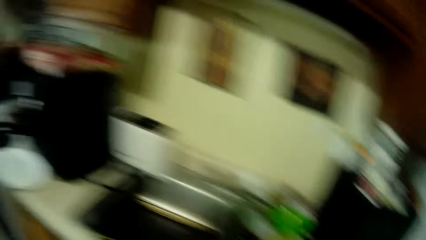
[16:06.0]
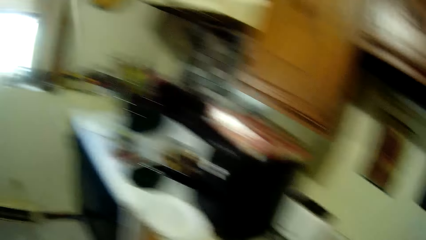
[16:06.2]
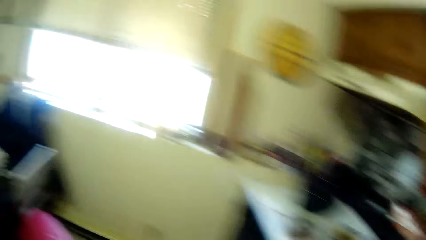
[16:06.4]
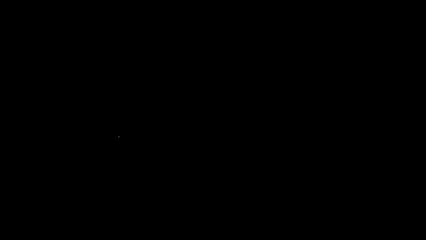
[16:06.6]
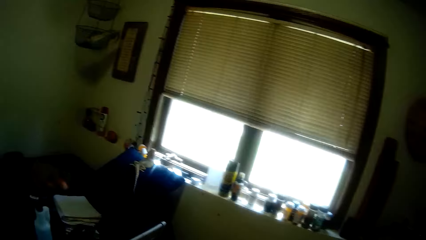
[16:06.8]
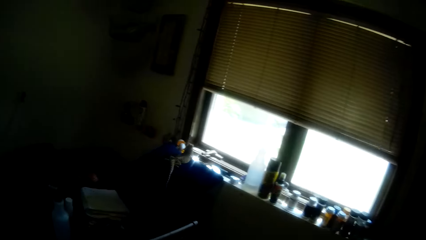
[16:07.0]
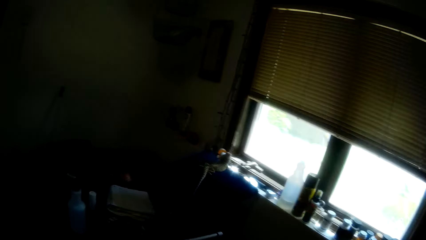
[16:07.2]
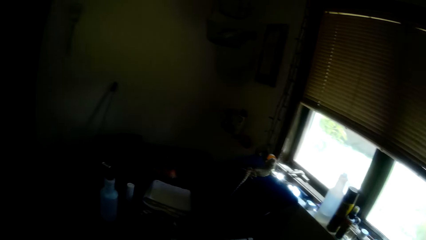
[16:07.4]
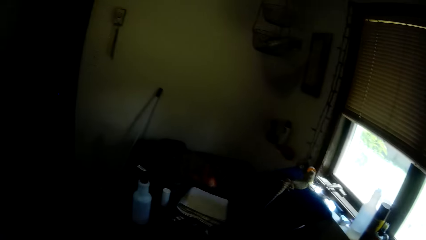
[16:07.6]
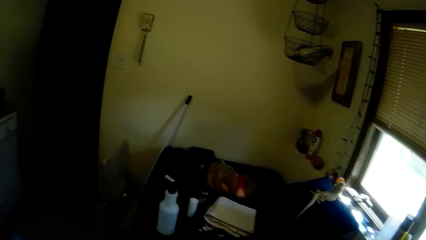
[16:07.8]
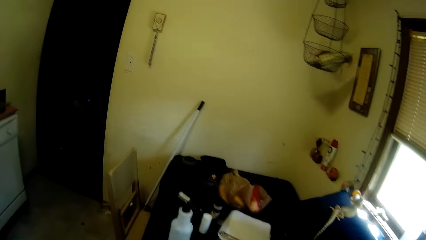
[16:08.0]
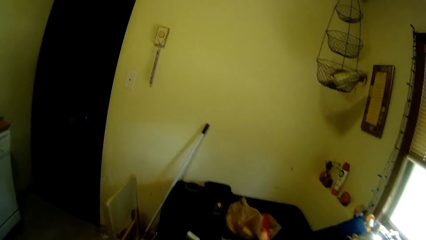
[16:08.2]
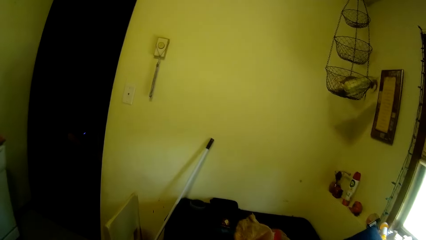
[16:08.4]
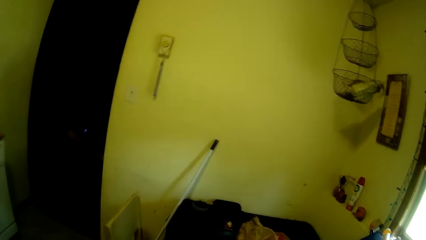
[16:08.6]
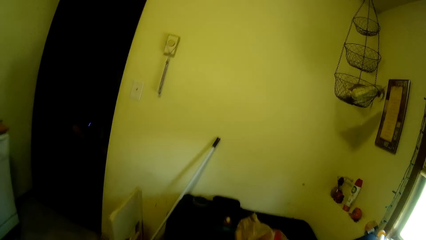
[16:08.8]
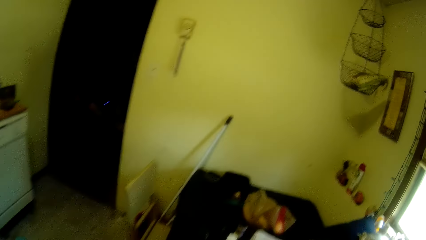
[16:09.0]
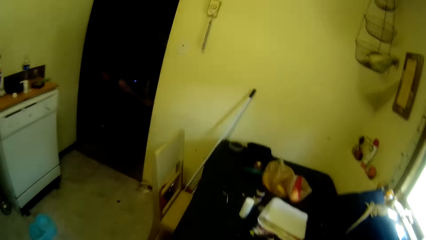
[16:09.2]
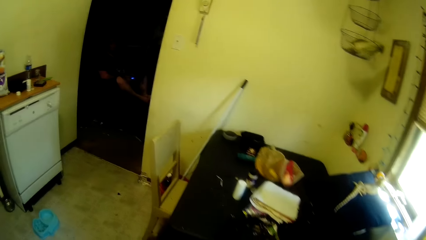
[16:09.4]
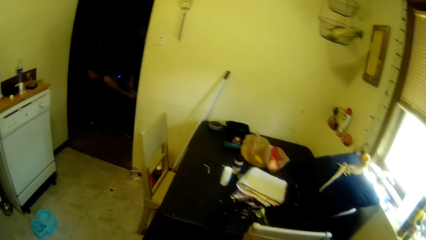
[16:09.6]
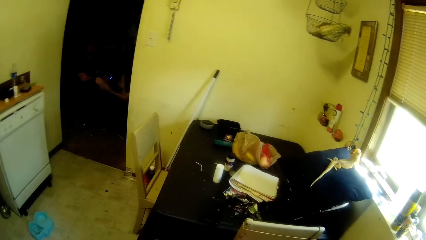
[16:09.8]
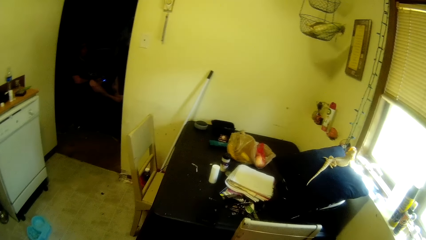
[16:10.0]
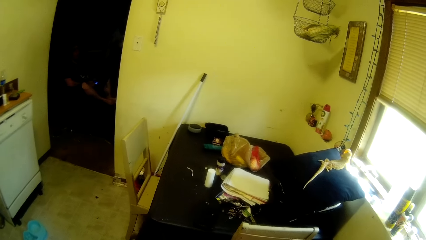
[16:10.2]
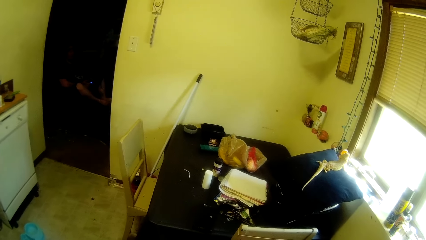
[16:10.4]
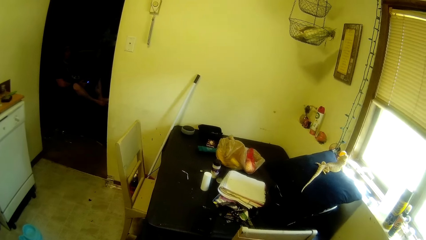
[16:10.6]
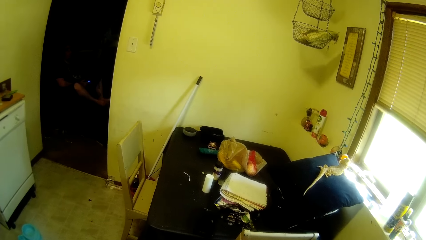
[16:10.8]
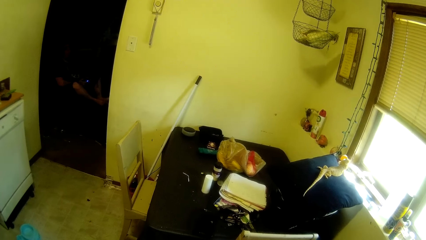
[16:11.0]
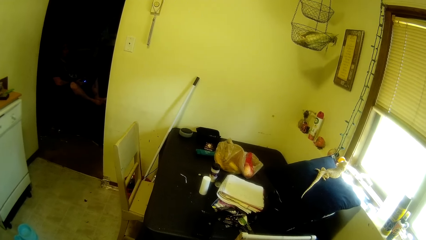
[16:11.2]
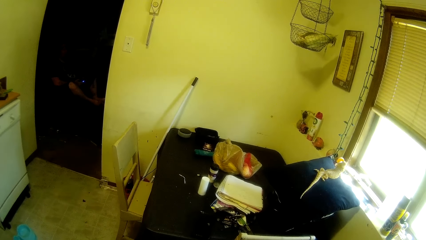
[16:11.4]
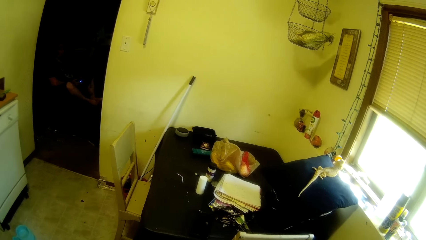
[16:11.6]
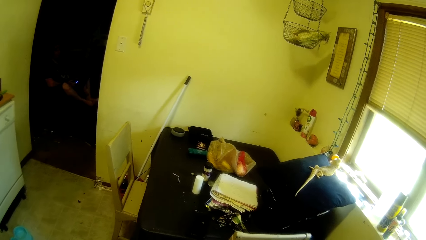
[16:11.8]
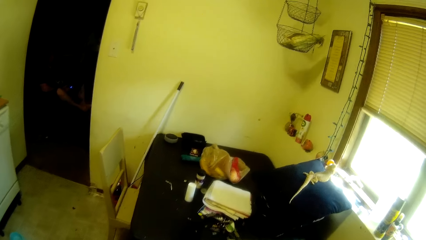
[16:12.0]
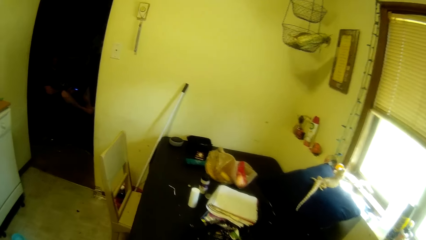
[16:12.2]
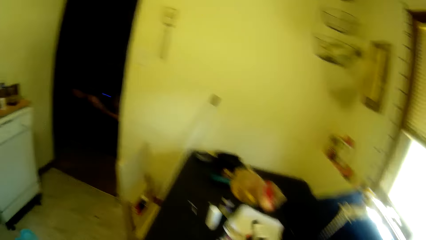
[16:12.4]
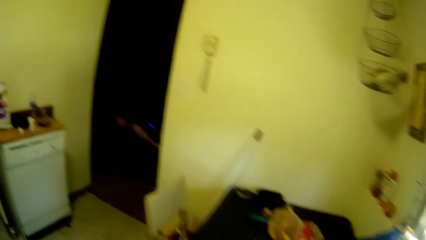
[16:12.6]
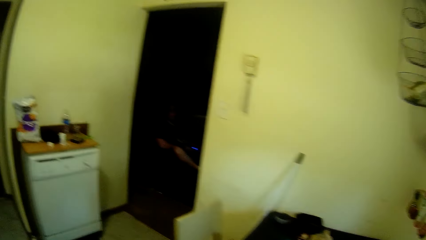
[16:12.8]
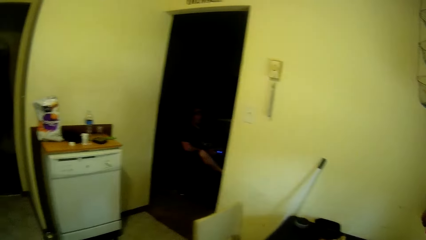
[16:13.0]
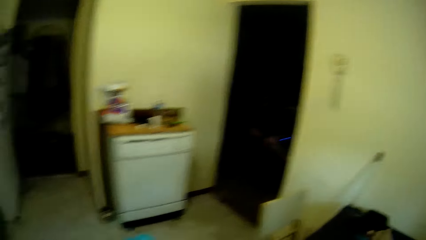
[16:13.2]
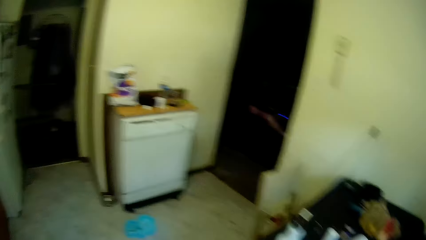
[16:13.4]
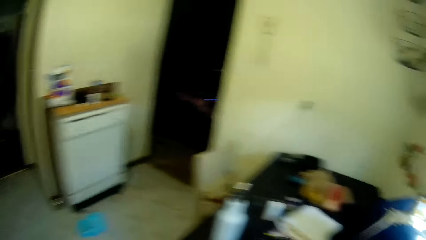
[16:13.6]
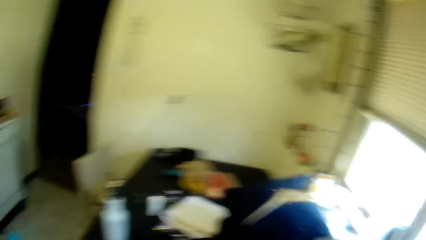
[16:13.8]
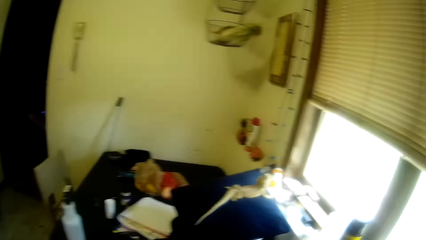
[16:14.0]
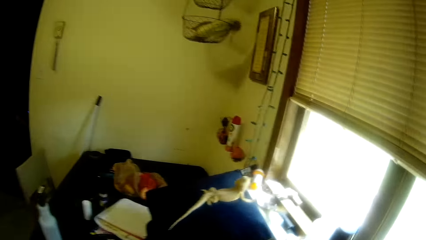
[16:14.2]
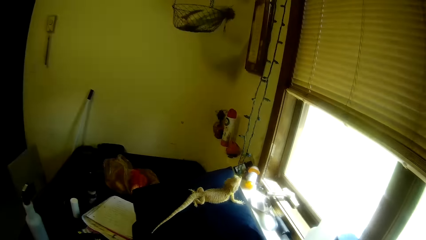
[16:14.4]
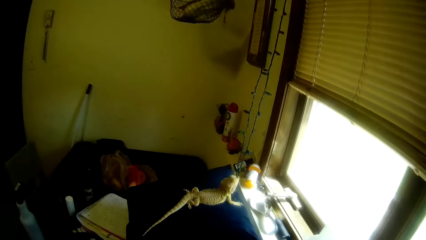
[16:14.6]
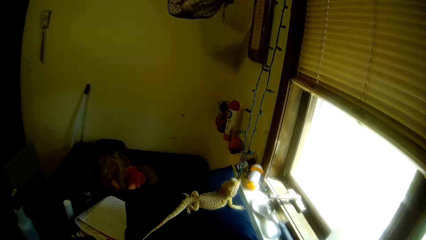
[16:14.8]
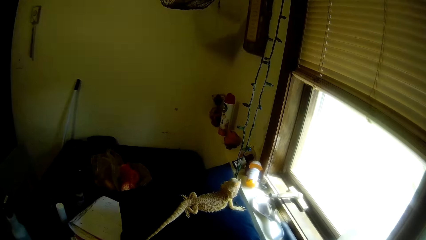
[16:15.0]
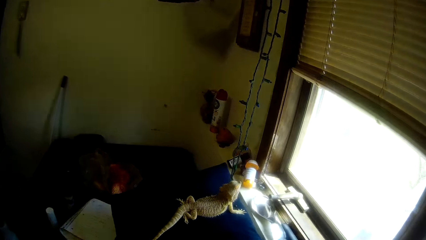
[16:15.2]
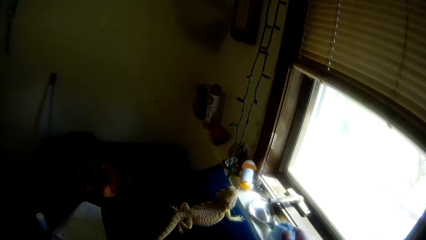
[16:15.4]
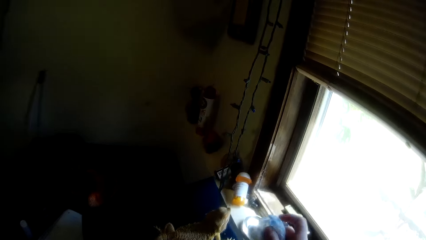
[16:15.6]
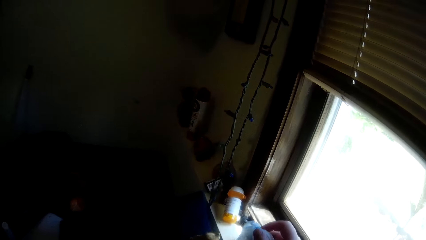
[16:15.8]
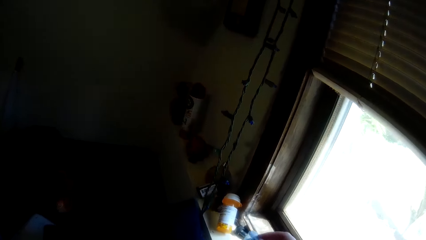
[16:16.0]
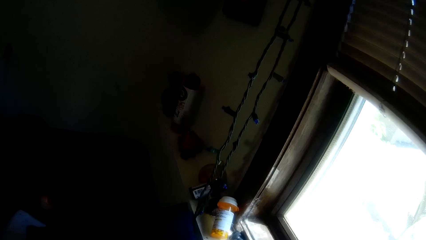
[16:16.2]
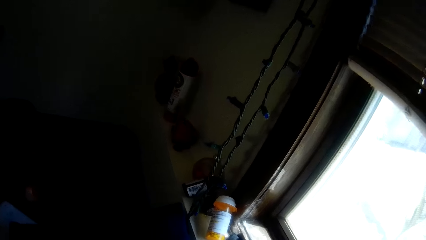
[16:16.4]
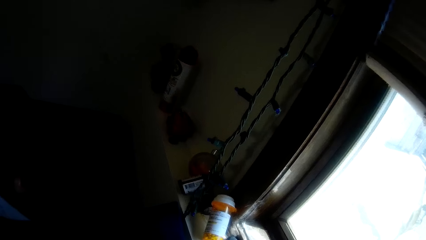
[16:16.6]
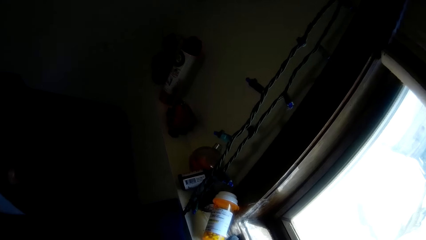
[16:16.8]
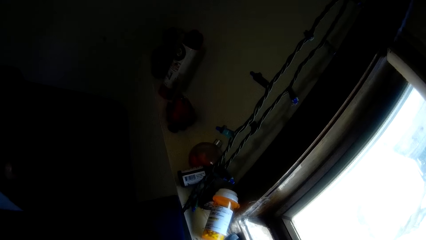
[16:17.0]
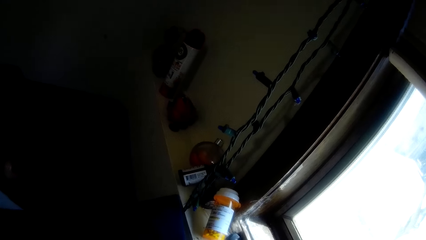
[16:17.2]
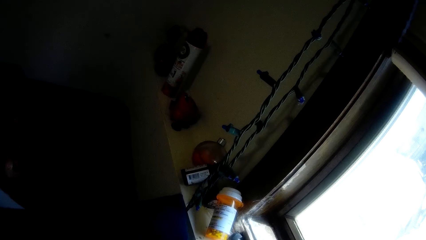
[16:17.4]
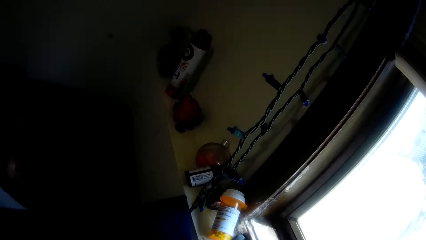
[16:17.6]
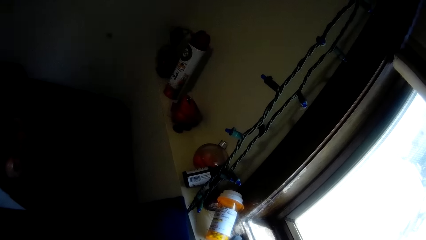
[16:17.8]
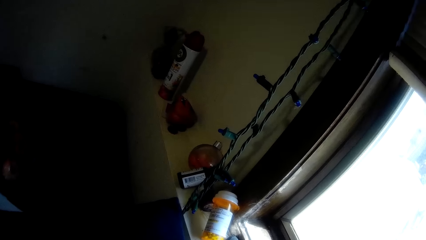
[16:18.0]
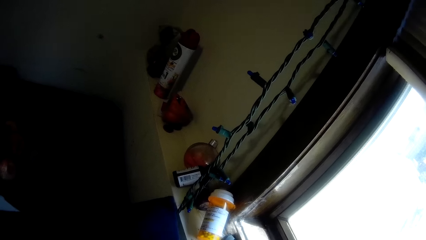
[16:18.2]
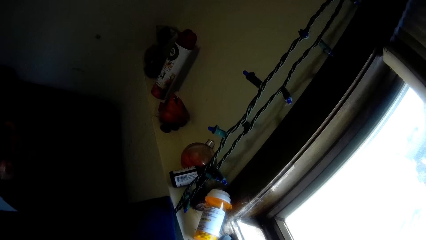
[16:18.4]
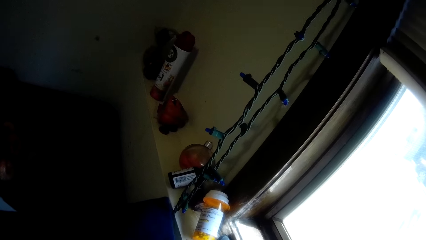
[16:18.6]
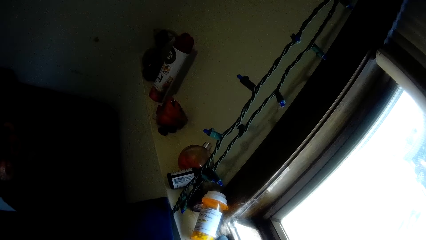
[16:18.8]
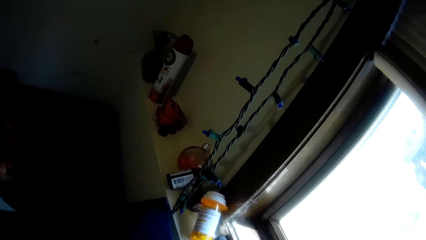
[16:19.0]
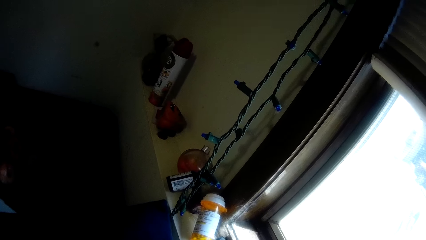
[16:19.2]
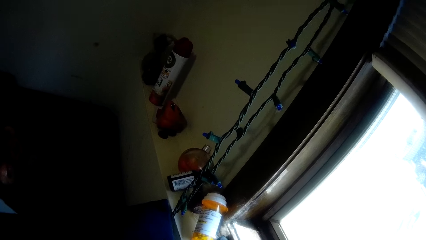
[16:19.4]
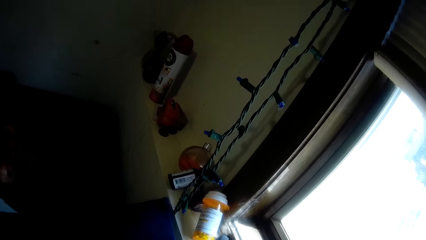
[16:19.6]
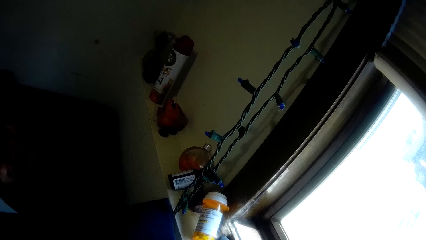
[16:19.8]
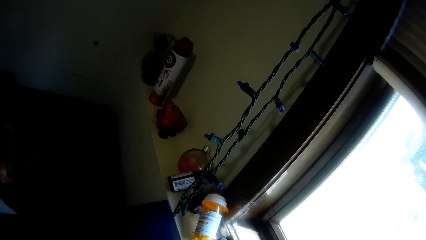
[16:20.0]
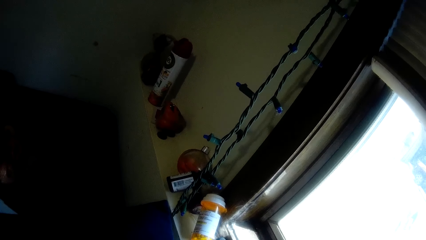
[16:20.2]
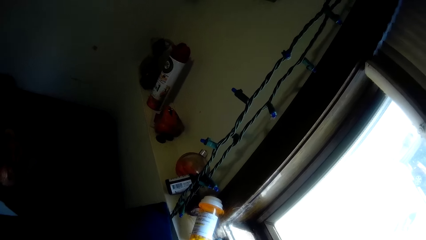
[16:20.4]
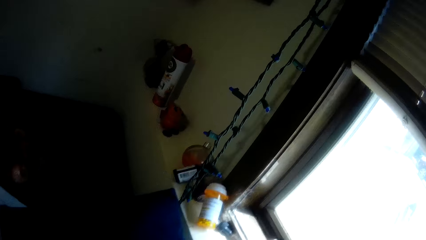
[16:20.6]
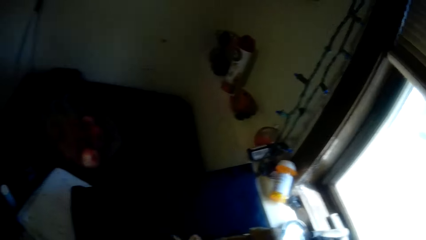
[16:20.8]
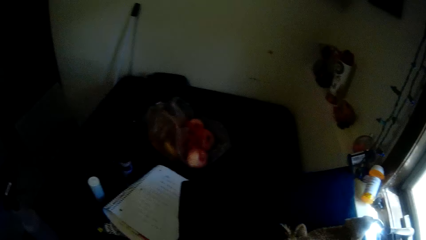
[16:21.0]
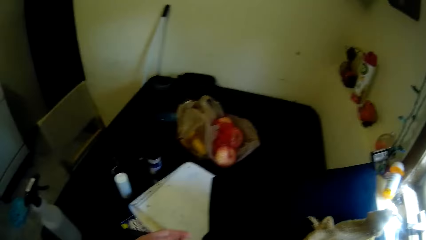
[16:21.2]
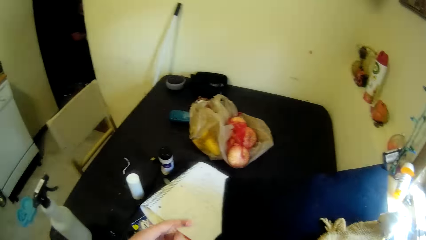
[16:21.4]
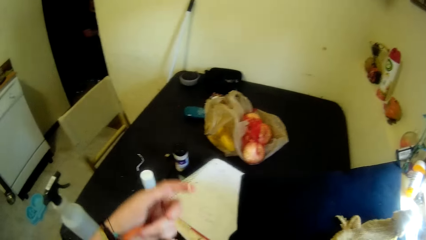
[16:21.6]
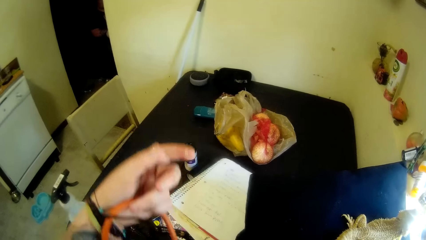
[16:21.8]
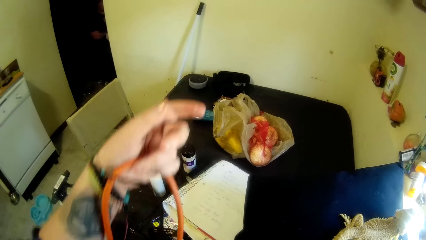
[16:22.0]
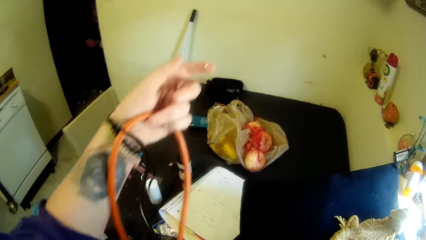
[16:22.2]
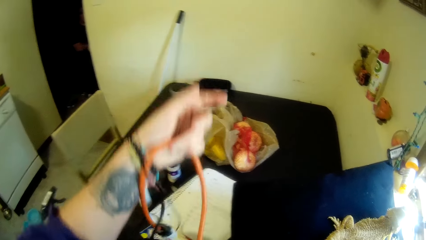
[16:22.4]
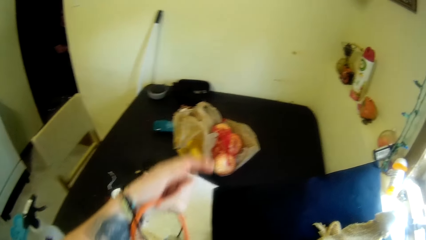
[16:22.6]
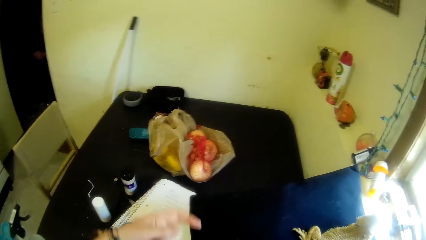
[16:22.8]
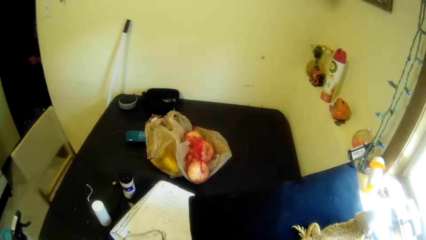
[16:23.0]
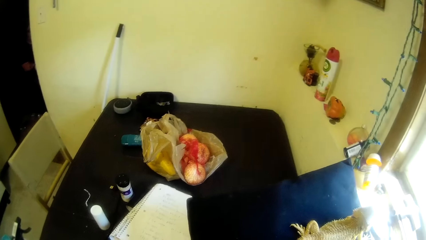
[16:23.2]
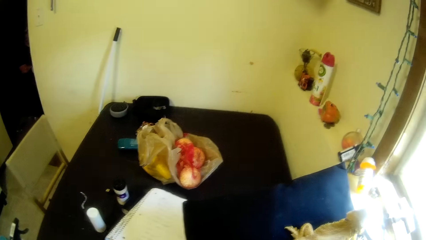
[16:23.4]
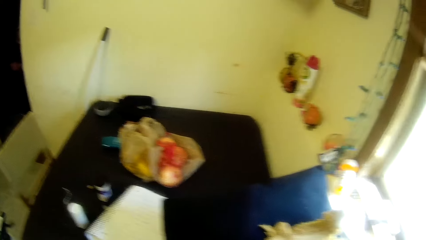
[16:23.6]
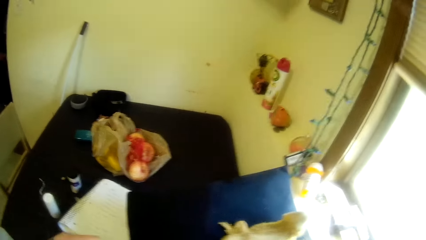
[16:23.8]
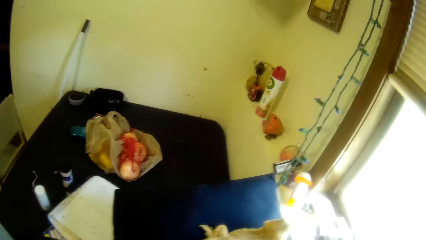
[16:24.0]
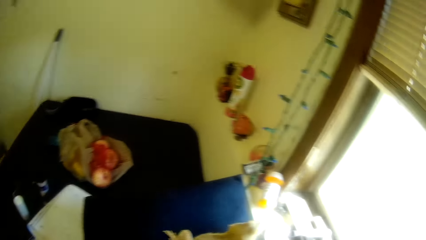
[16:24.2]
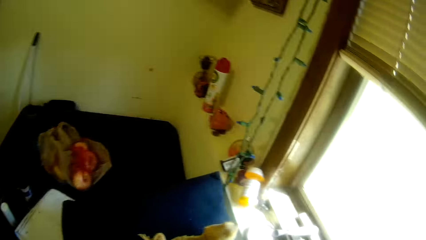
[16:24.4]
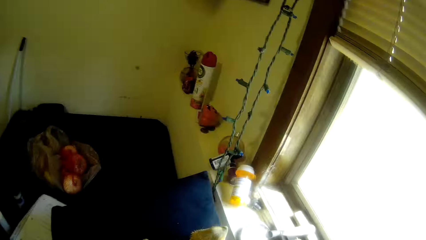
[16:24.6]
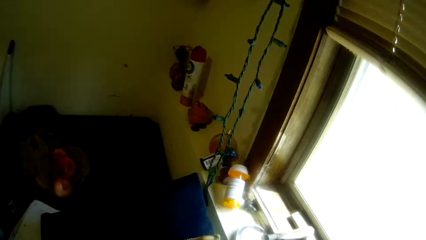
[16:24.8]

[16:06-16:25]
The camera wearer stands up and walks around. A man sits on a chair. The camera wearer looks around. They put a spray bottle on the table. They look around. They move their hand forward. They look around. They turn around. The man sits on the chair. The camera wearer lifts a wire upwards. They look around.
